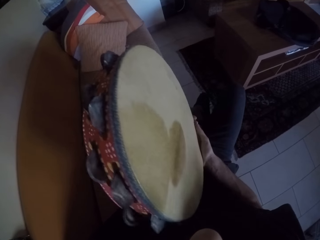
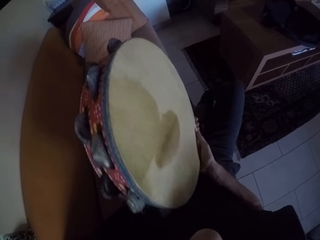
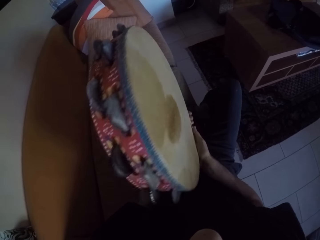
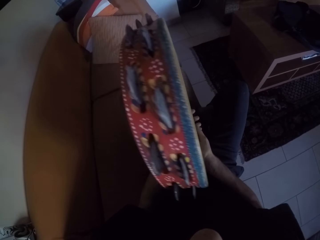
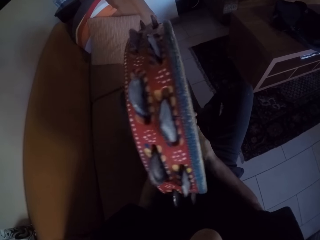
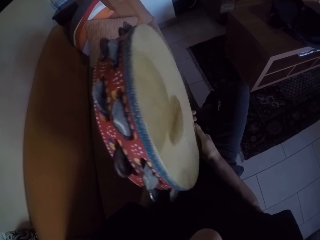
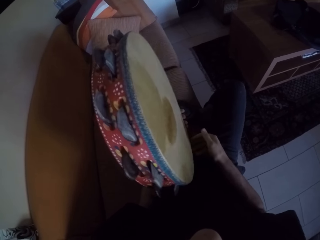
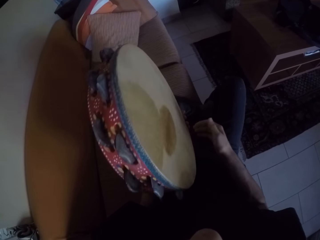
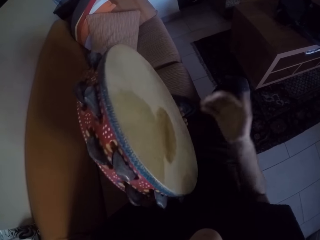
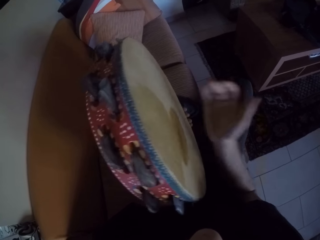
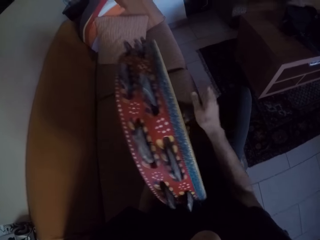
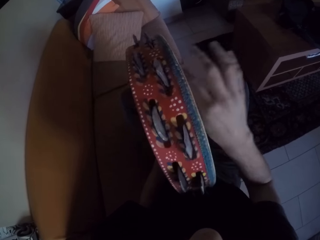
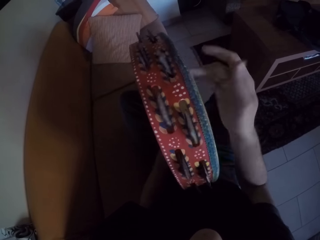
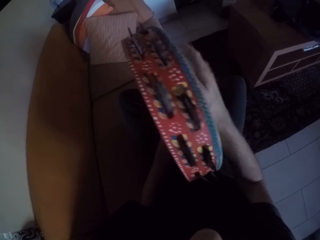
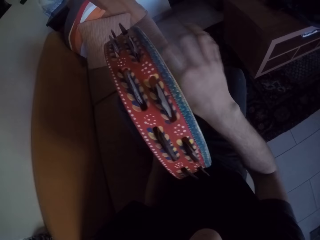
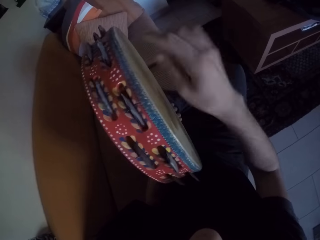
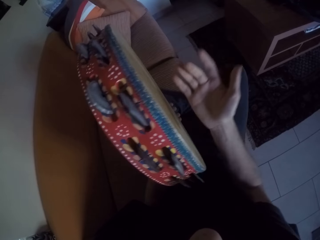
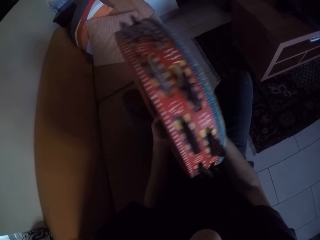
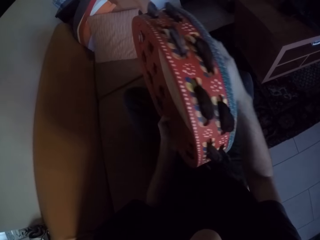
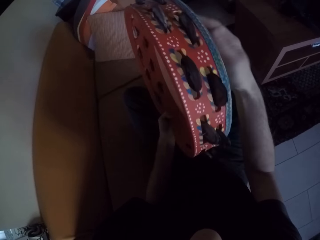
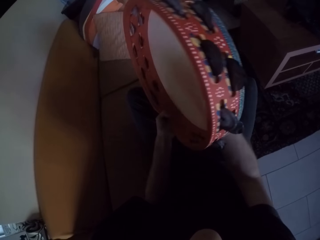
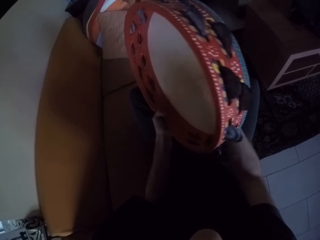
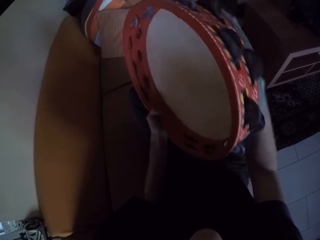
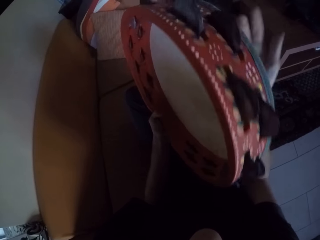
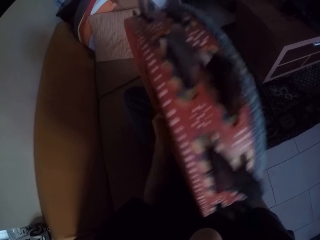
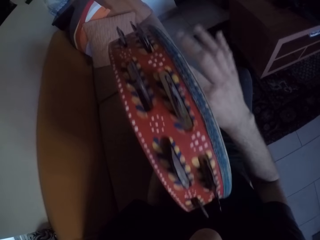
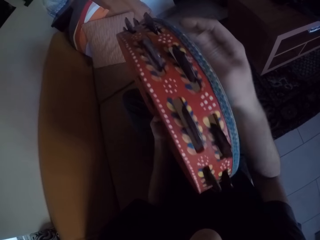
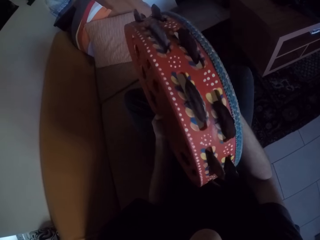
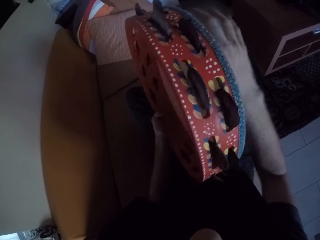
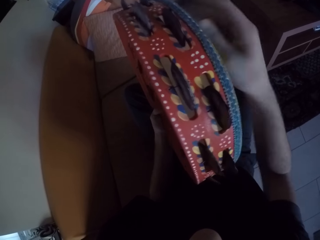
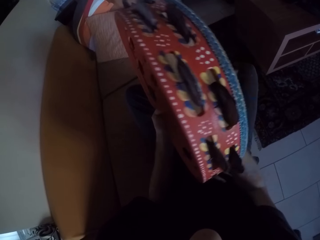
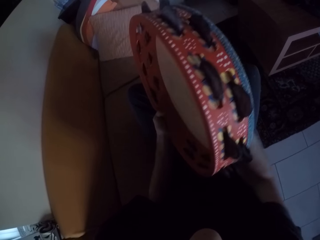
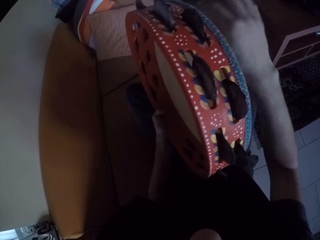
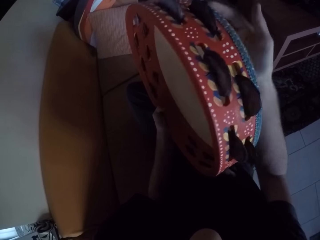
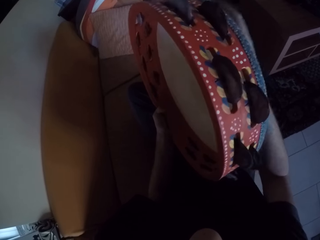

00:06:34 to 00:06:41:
The camera wearer plays on the tambourine drum with his right hand.
